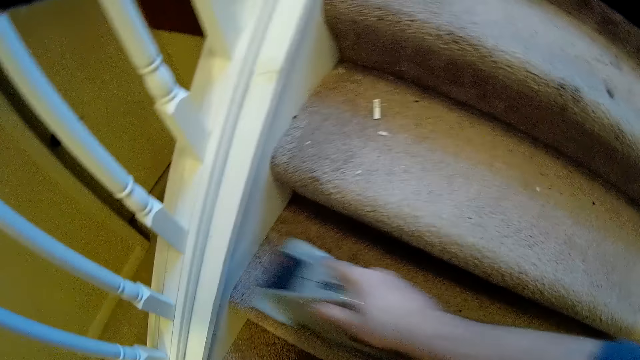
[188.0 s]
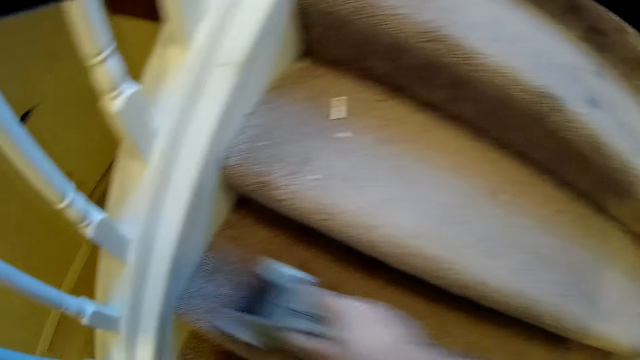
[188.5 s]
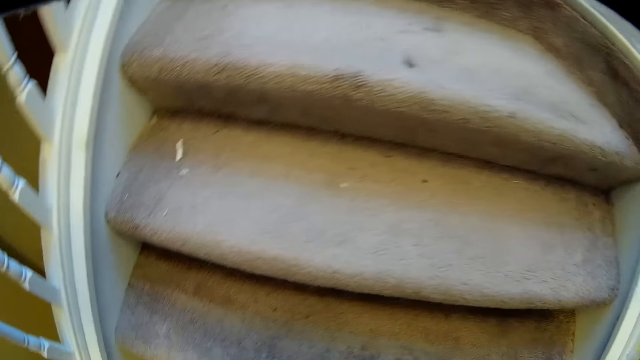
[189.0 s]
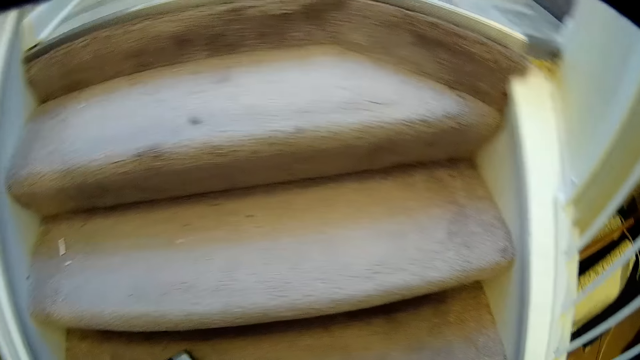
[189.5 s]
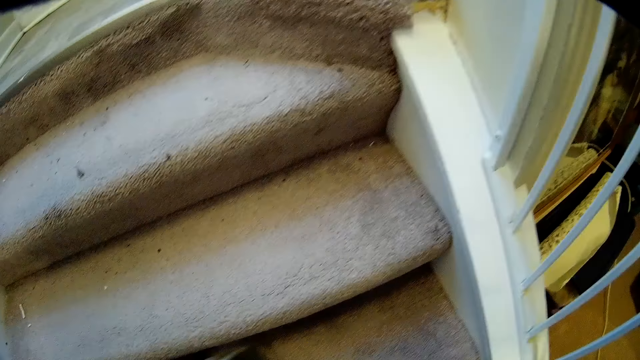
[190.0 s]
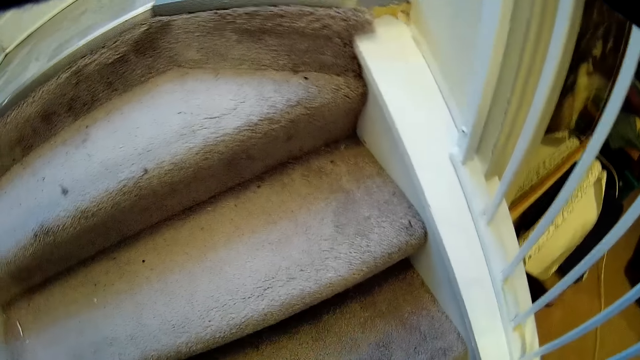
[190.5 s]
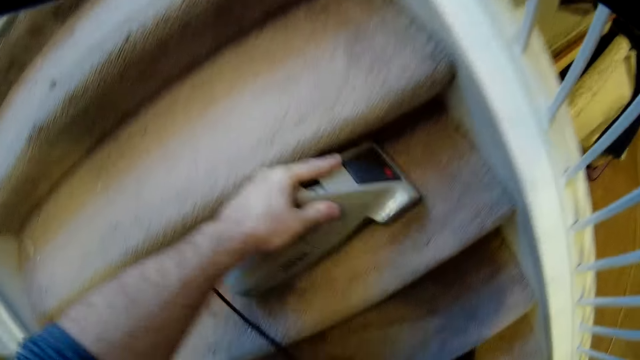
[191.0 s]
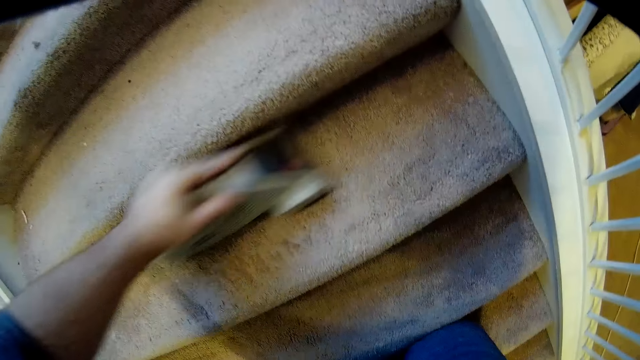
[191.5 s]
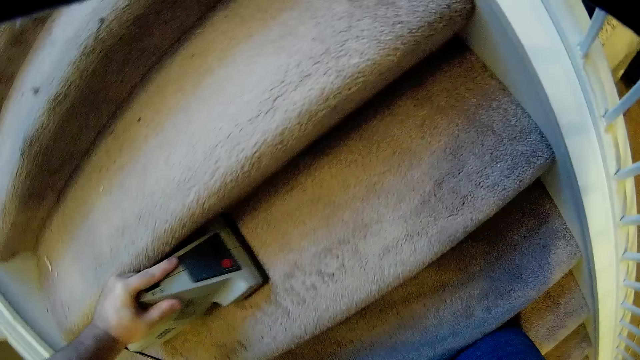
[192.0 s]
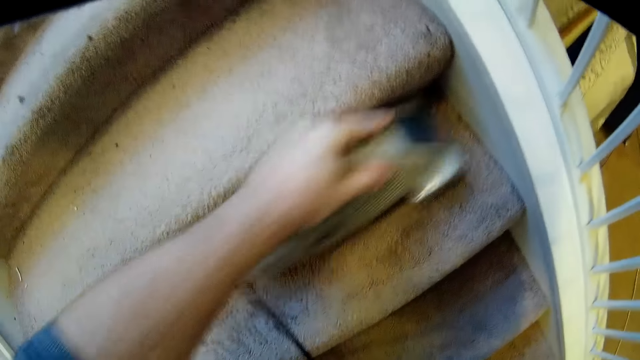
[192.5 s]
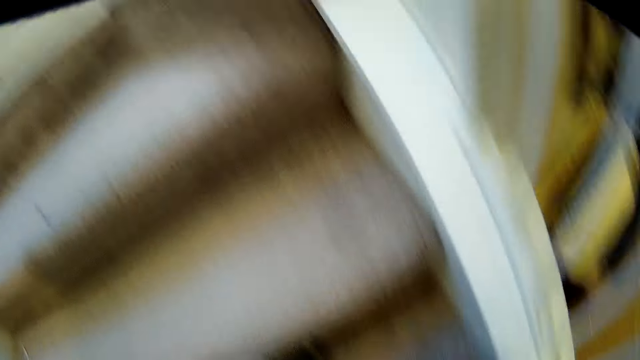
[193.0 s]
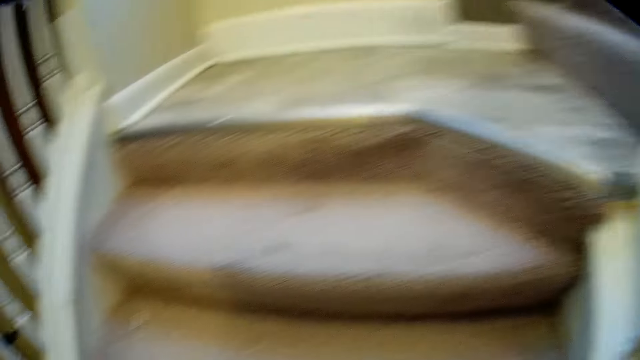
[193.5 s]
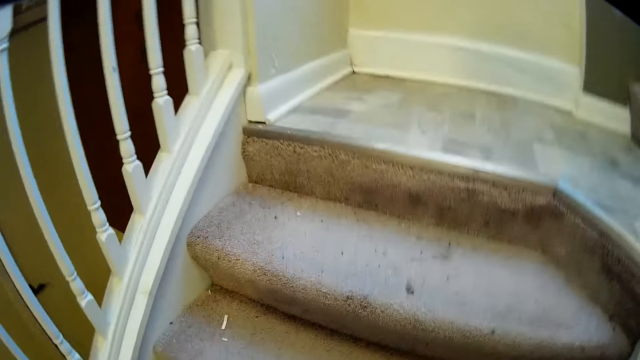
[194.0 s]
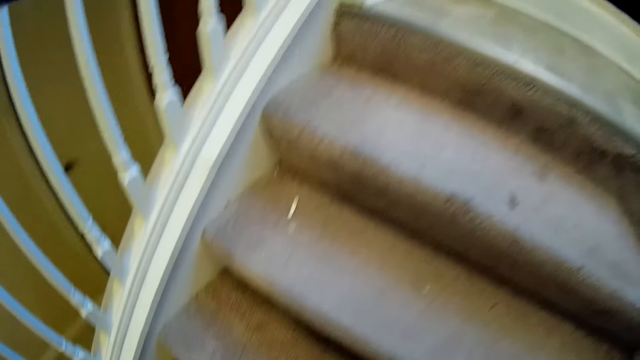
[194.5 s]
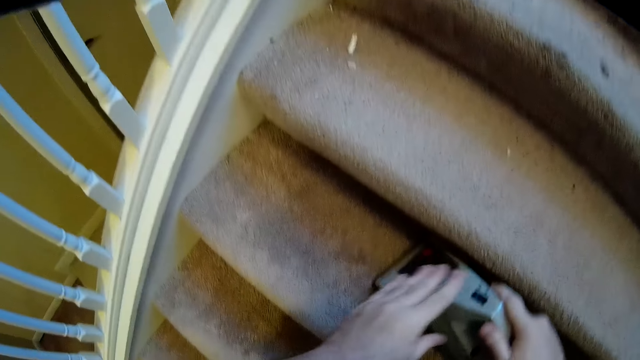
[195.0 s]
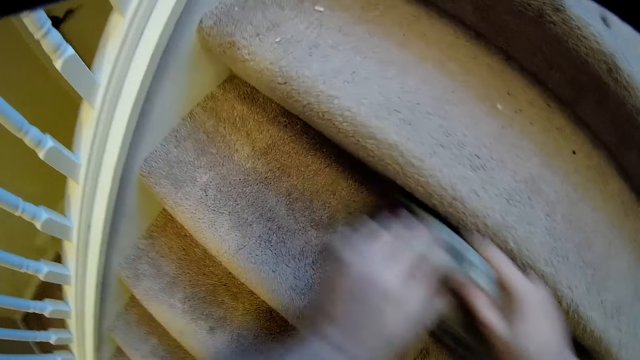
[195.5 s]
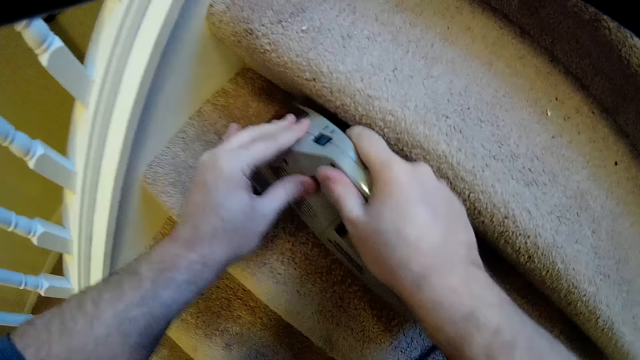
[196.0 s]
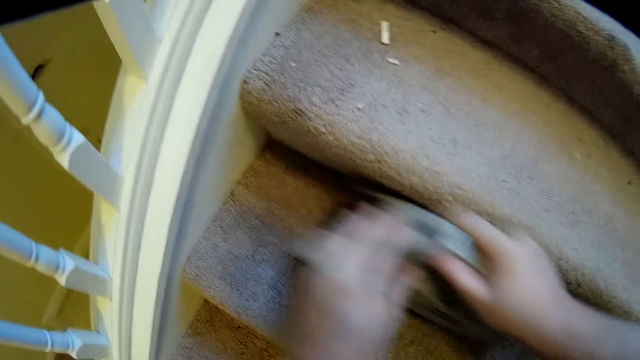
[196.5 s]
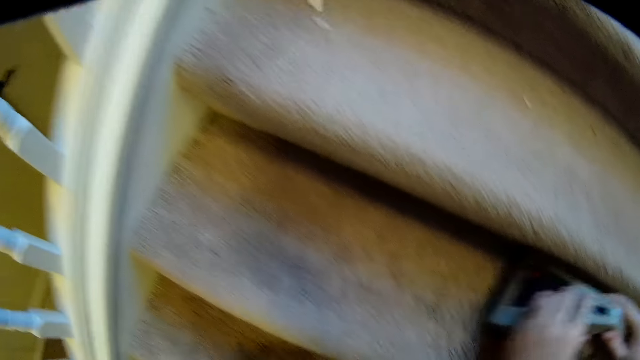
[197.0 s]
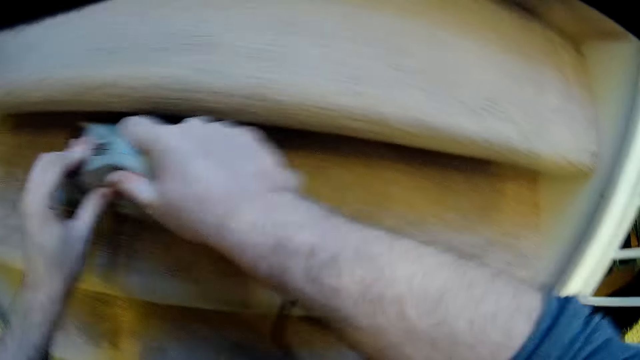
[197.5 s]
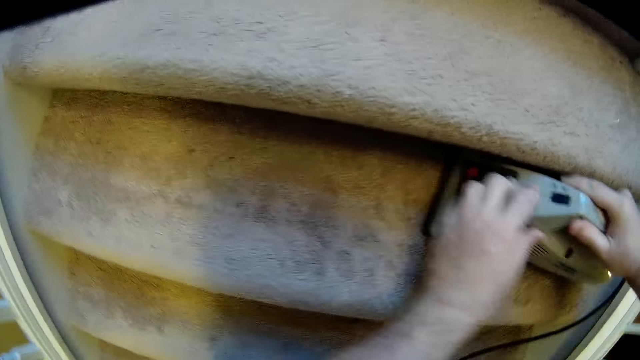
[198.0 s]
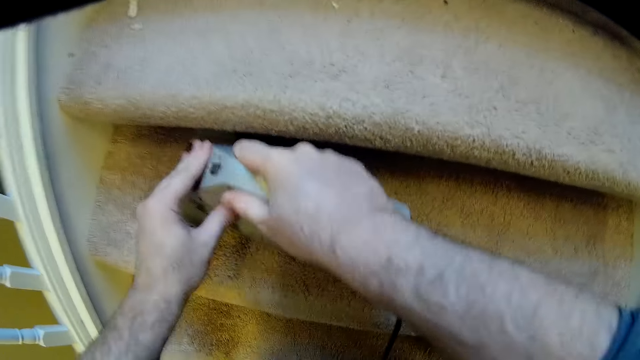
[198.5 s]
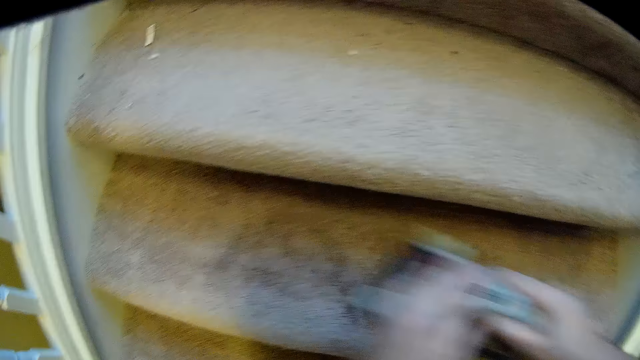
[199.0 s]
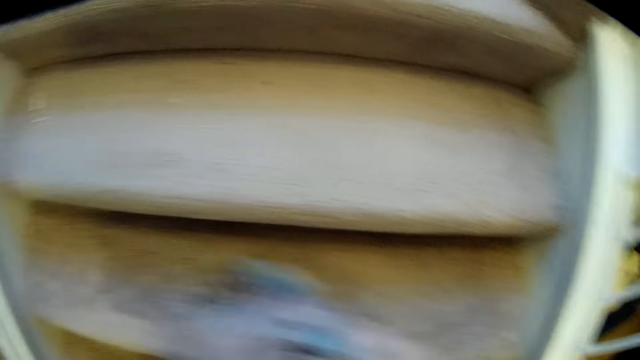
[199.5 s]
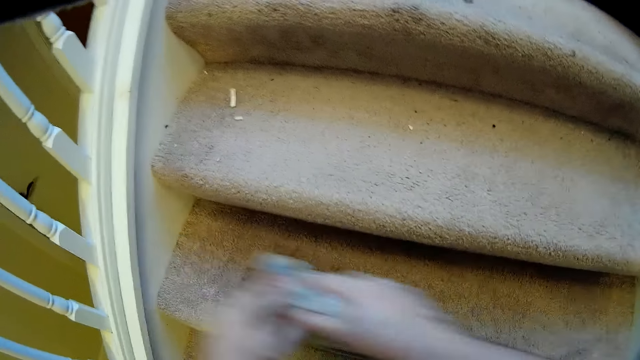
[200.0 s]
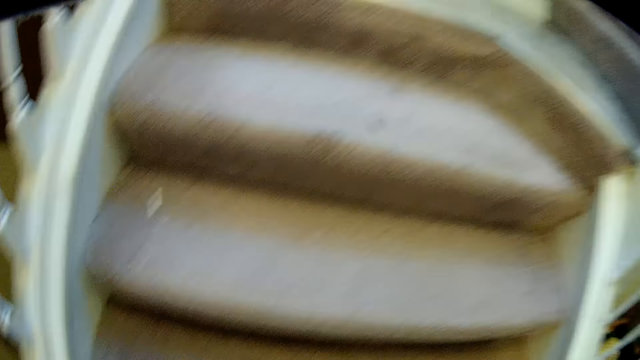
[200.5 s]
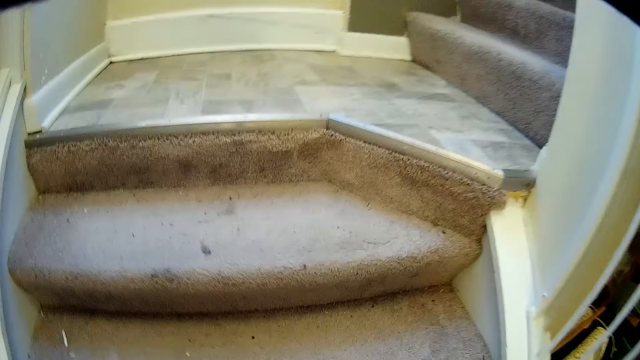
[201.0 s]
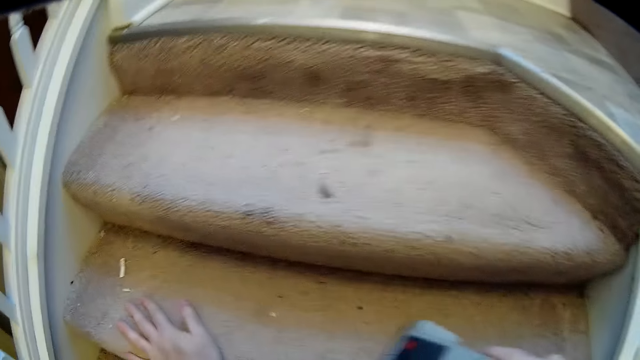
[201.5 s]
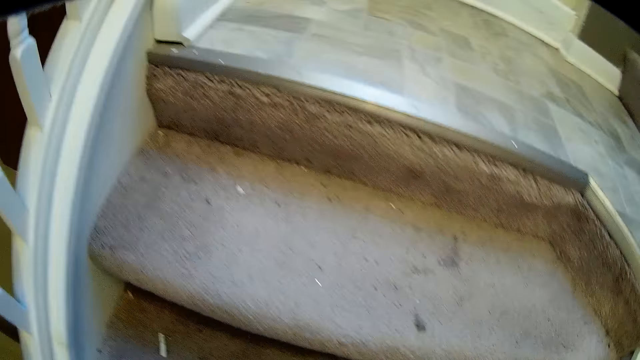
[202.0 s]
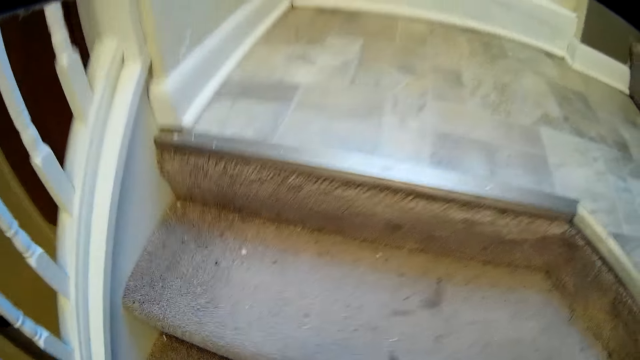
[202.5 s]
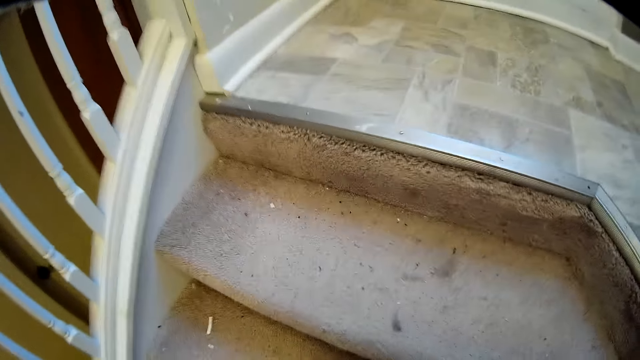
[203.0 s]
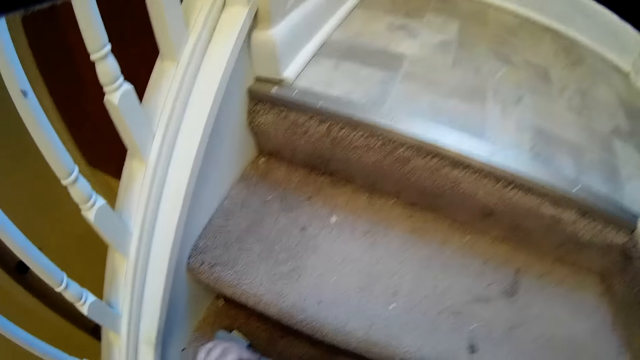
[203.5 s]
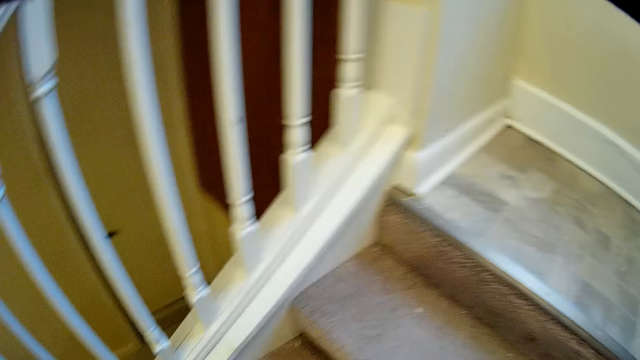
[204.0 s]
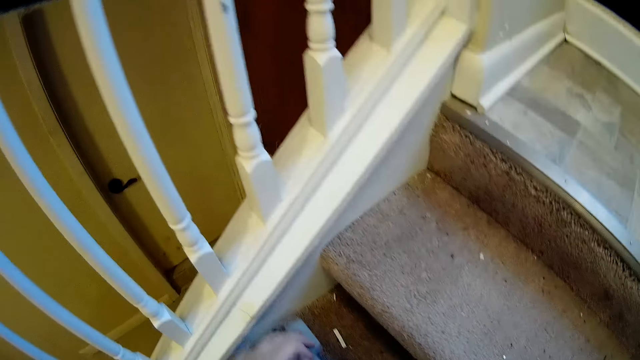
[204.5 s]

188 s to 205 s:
The camera wearer holds a vacuum cleaner with both hands. They clean the staircase with the vacuum cleaner.

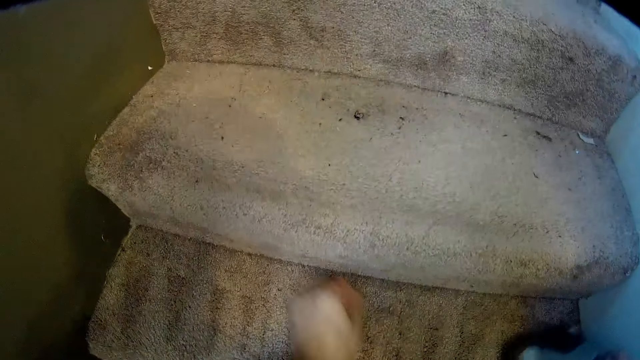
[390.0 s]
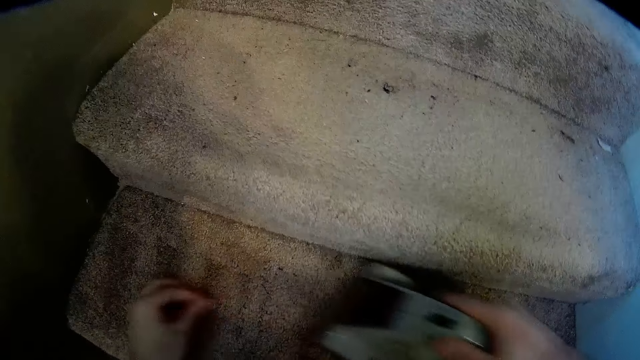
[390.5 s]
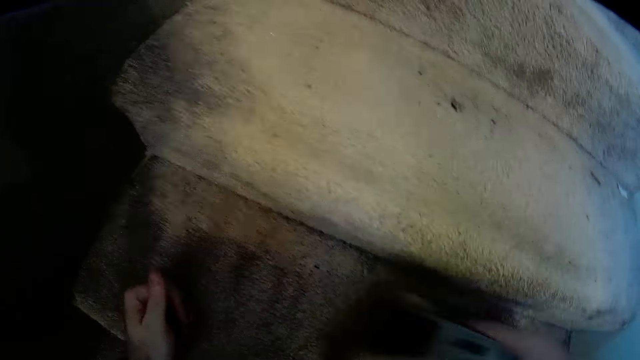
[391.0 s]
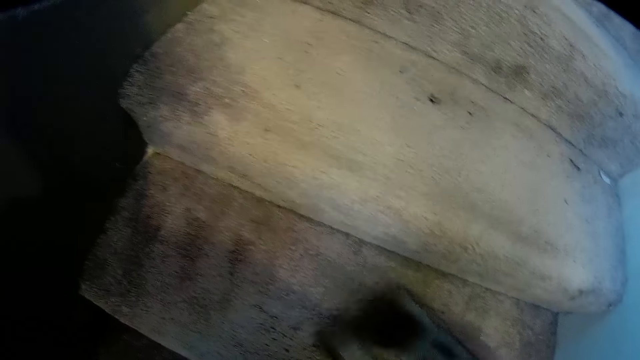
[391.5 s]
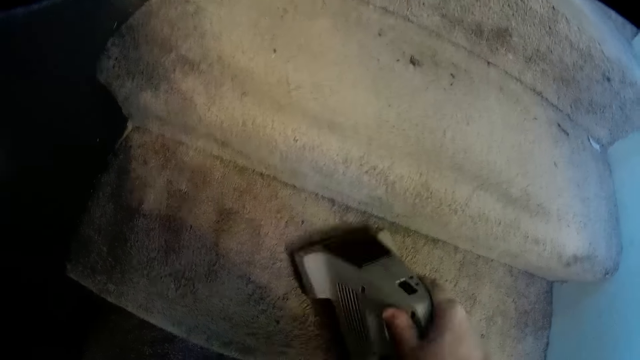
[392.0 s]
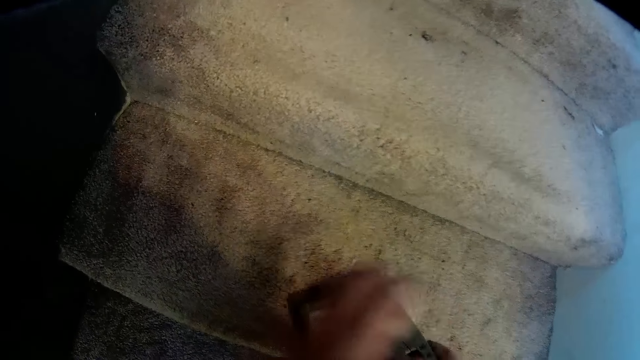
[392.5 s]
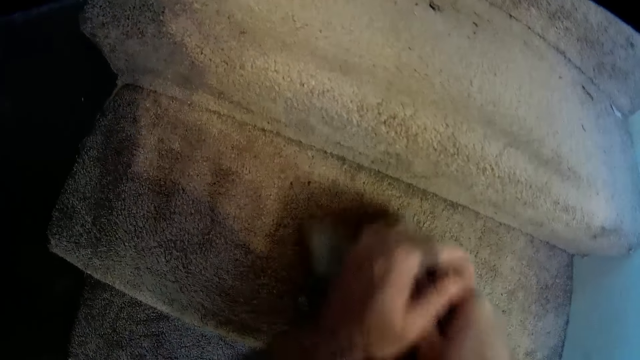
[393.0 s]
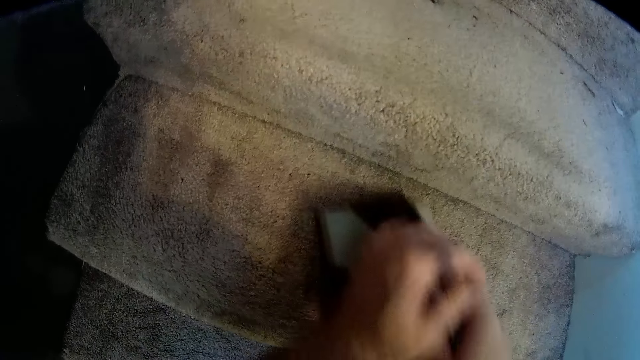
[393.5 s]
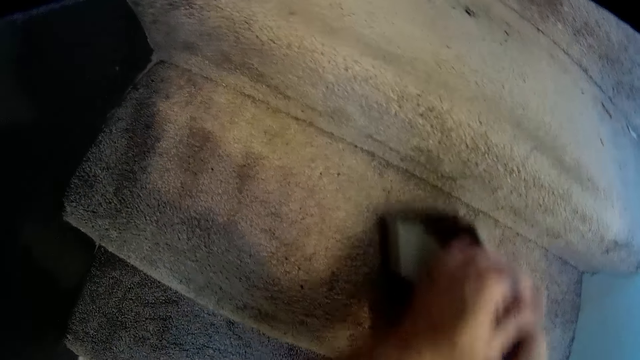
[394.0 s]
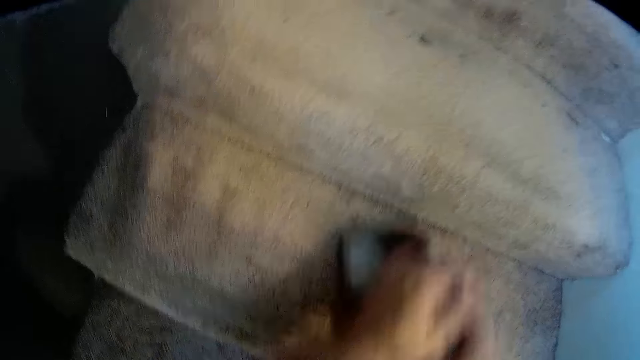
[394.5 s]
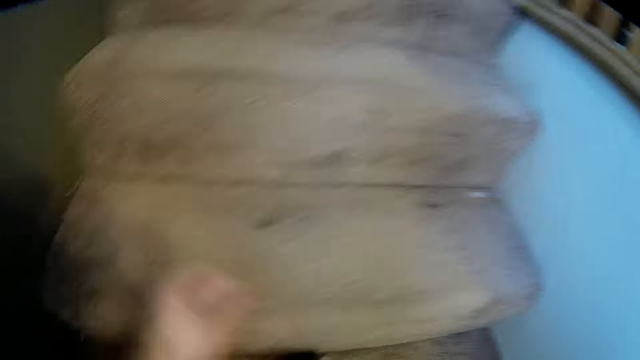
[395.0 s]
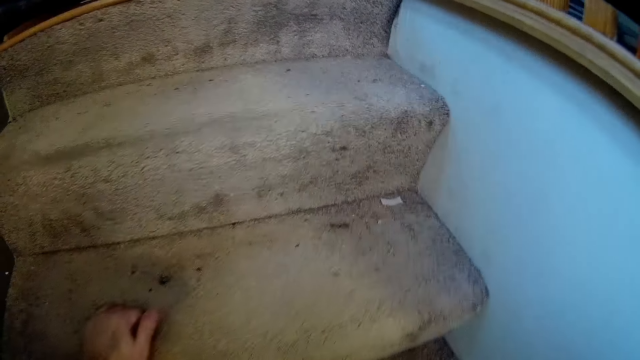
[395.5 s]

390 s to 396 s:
The camera wearer picks dust from the staircase. They remove something on the stairs, clean the staircase with a vacuum cleaner, and hold the machine by both hands.
